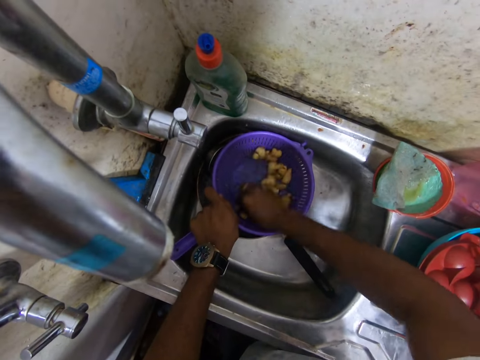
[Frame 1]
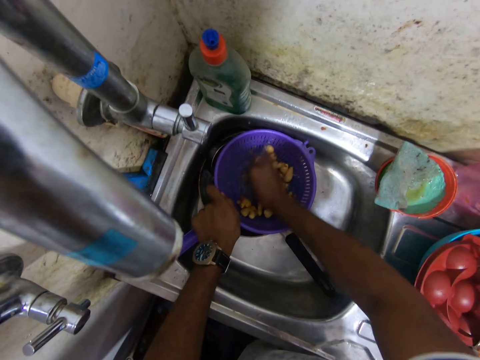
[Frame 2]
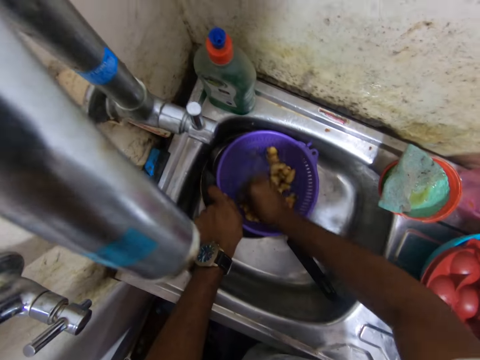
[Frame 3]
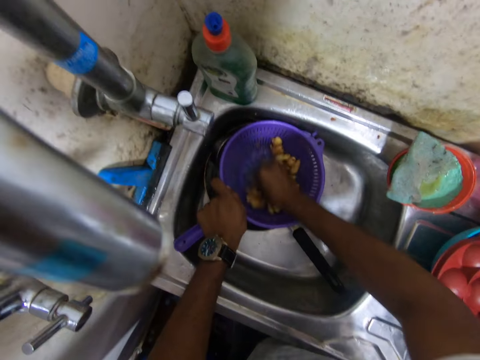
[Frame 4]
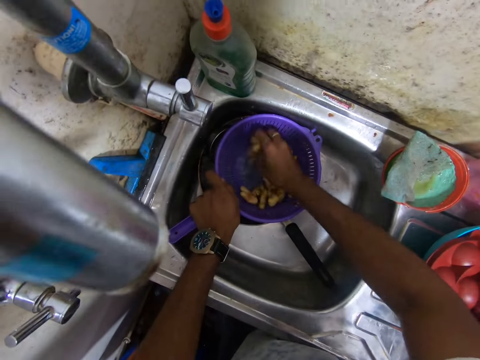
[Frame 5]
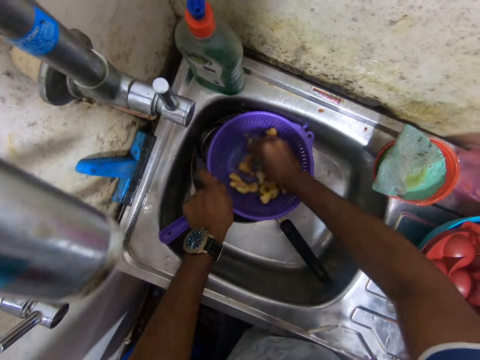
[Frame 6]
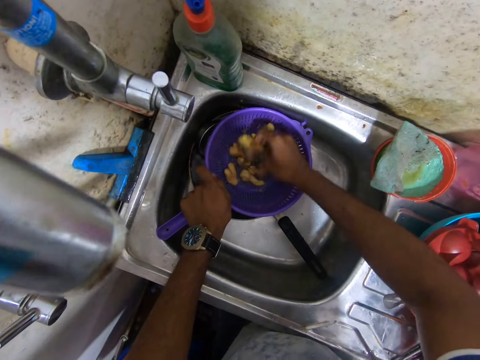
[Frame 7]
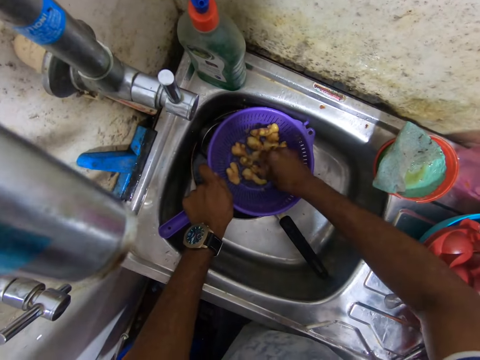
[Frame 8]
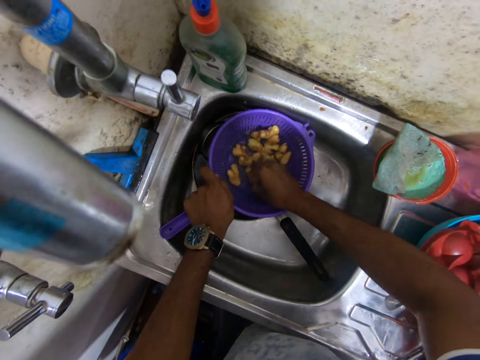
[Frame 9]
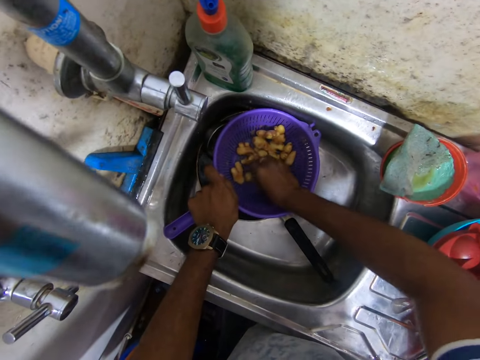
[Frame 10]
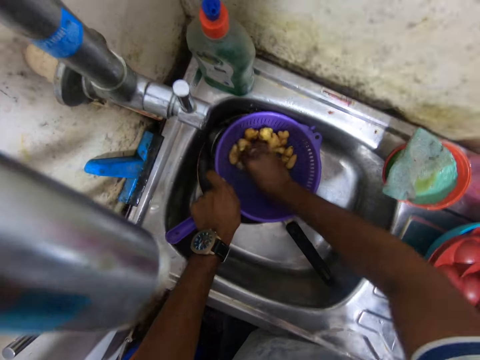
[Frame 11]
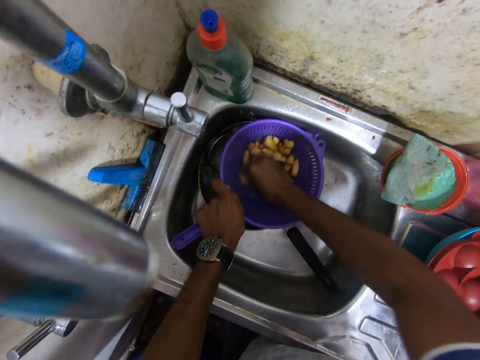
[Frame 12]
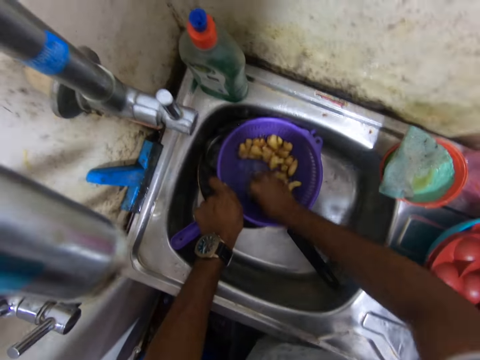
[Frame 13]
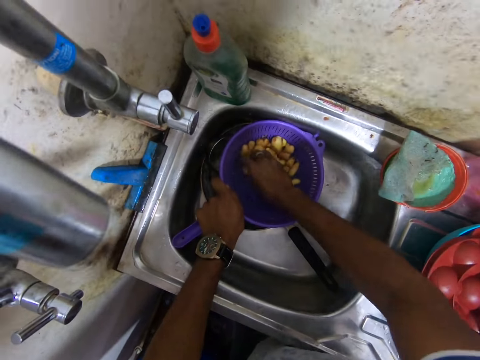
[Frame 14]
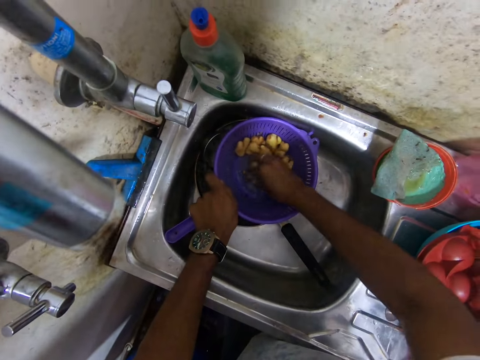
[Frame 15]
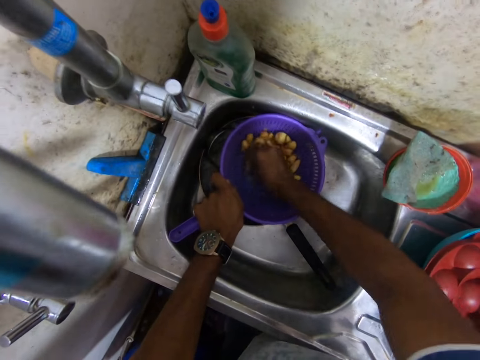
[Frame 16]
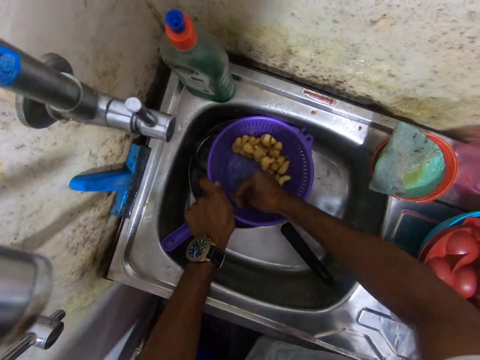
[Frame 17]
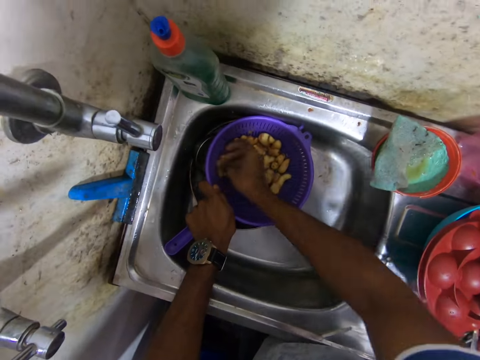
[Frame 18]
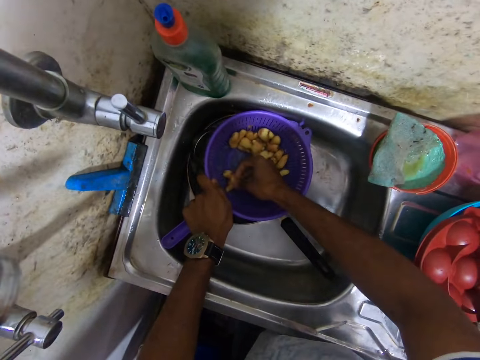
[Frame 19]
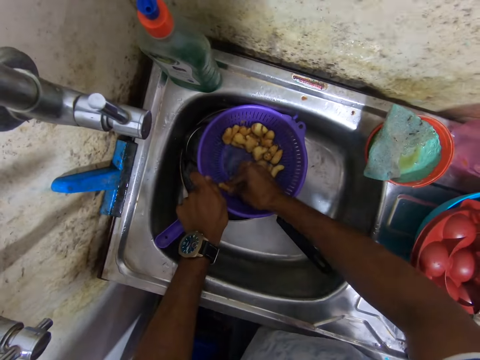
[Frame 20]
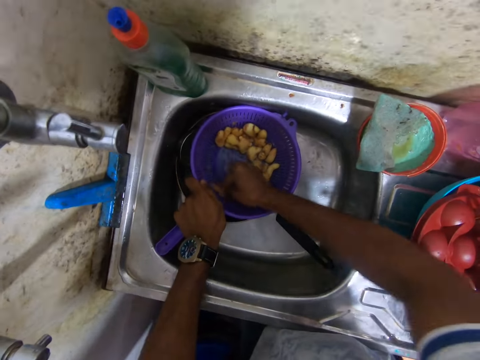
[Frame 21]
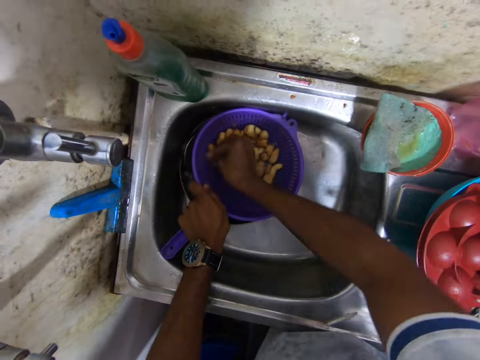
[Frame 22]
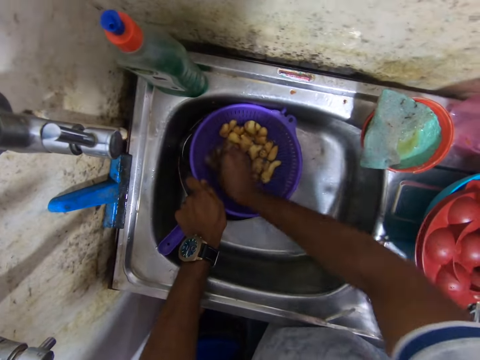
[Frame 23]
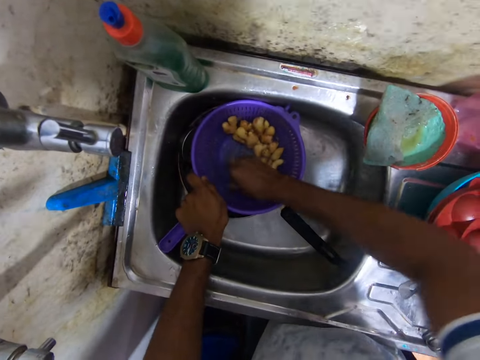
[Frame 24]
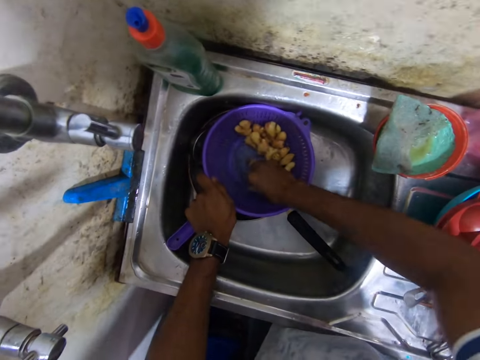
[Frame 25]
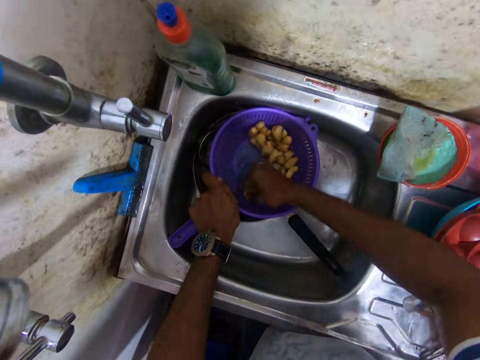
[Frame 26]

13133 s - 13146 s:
The camera wearer shifts gingers in the sieve with his right hand. He scrapes a ginger against the sieve with his right hand.

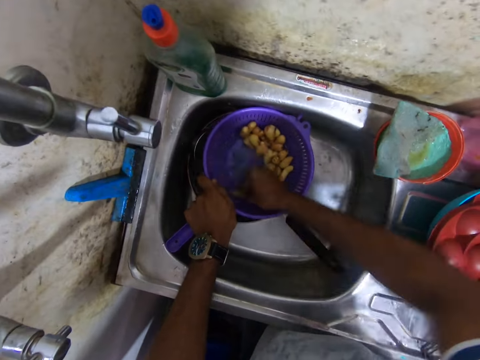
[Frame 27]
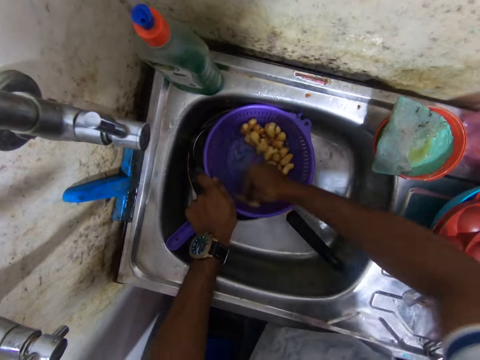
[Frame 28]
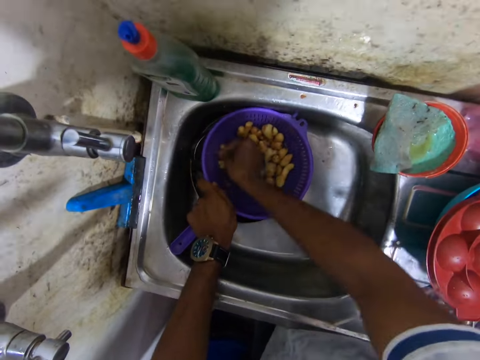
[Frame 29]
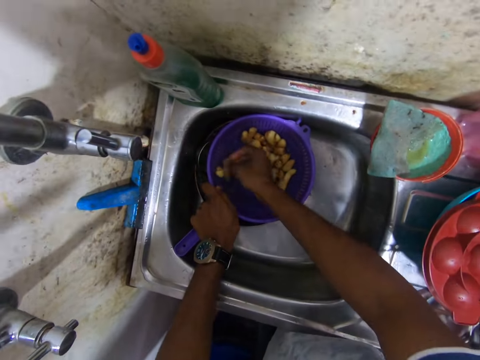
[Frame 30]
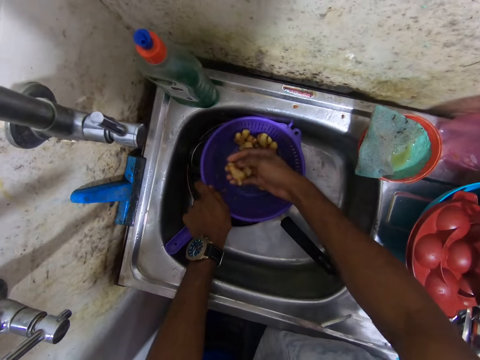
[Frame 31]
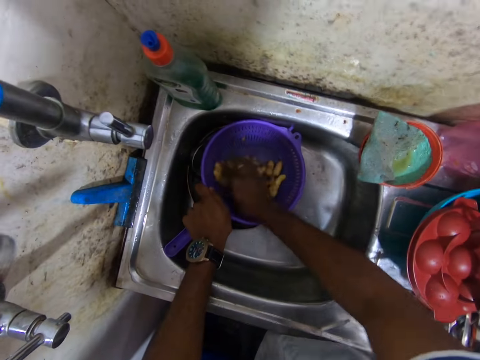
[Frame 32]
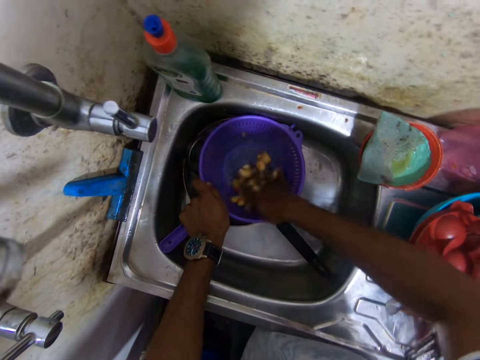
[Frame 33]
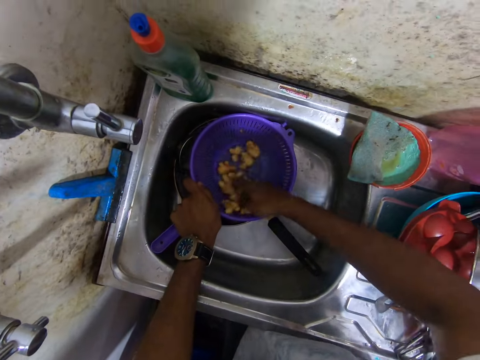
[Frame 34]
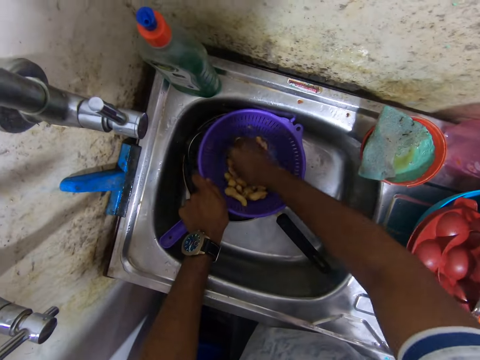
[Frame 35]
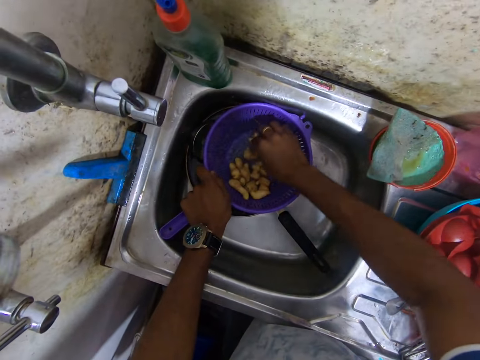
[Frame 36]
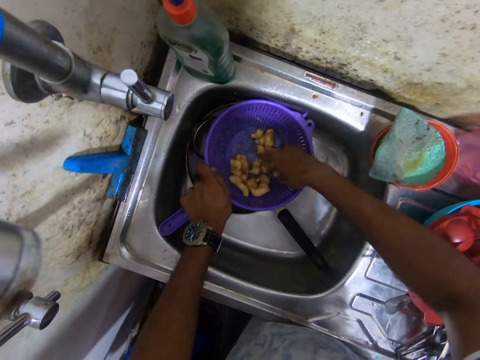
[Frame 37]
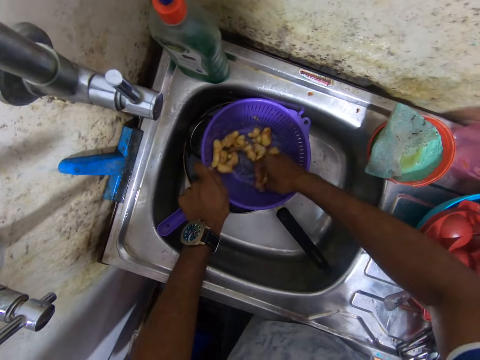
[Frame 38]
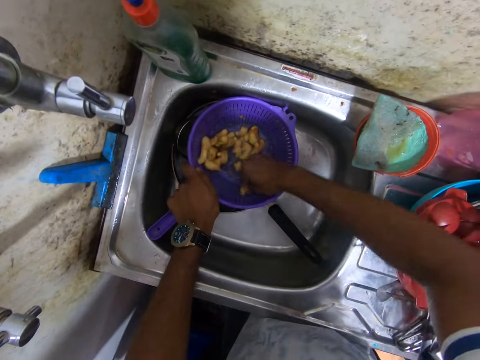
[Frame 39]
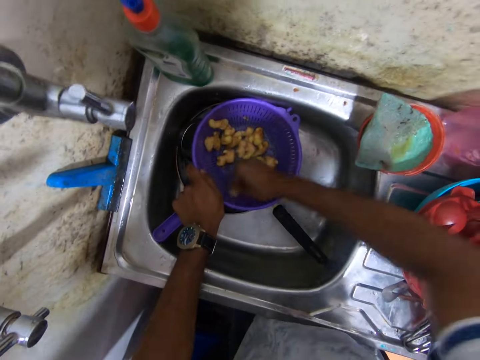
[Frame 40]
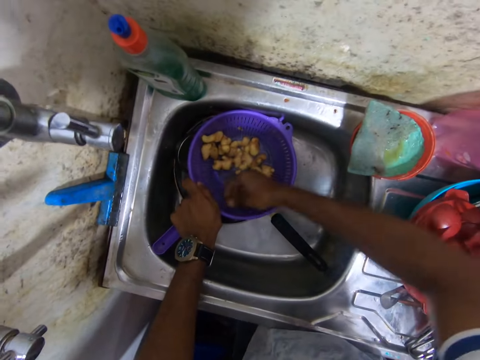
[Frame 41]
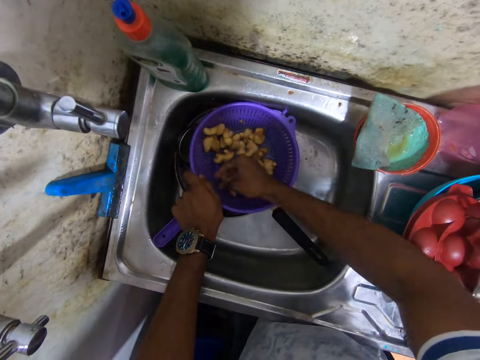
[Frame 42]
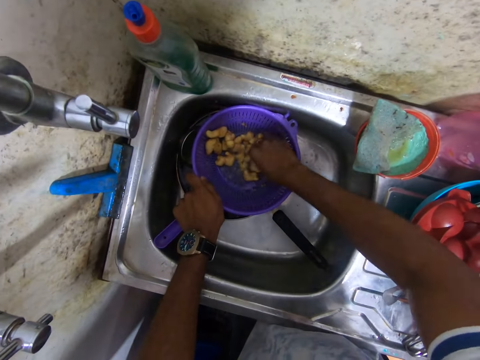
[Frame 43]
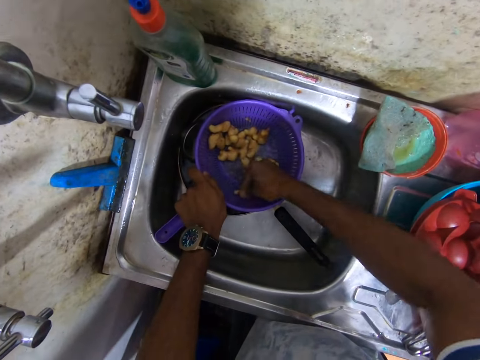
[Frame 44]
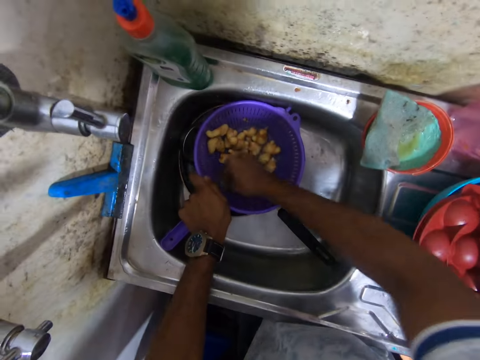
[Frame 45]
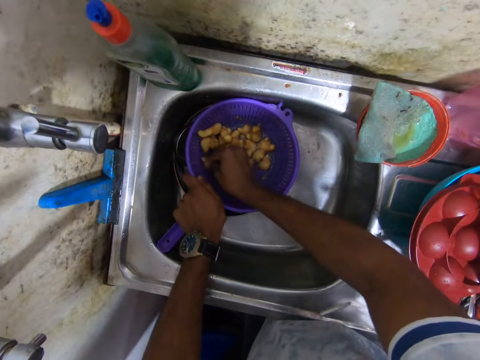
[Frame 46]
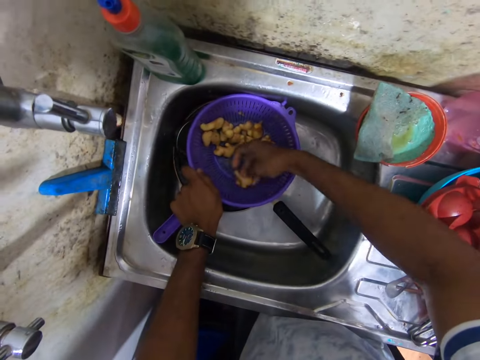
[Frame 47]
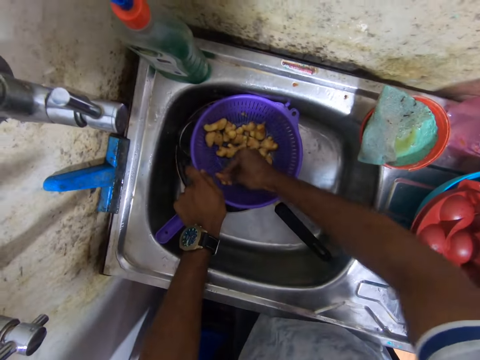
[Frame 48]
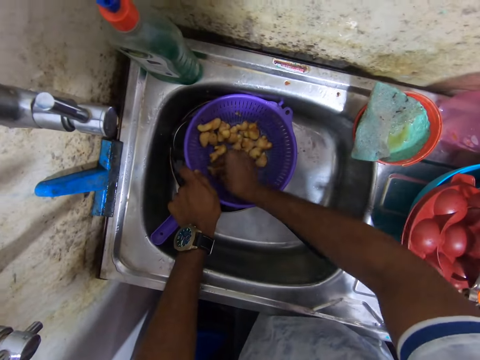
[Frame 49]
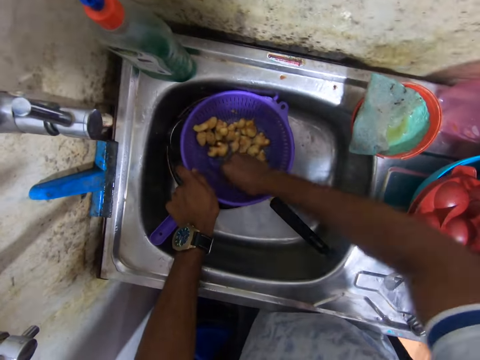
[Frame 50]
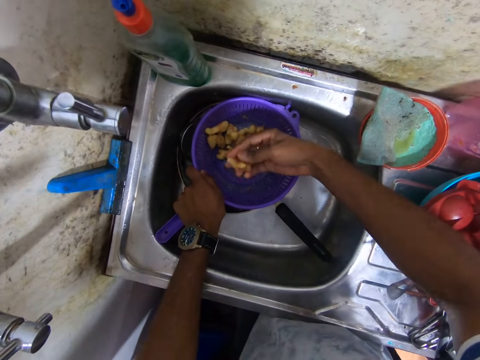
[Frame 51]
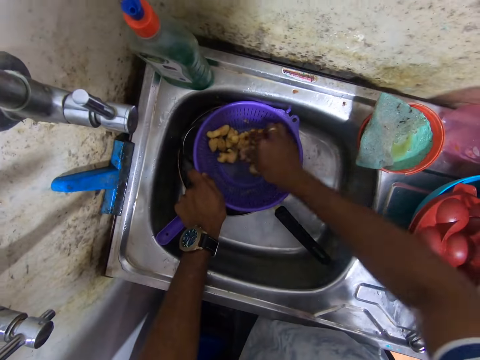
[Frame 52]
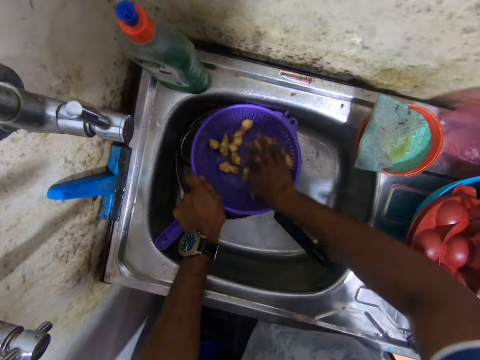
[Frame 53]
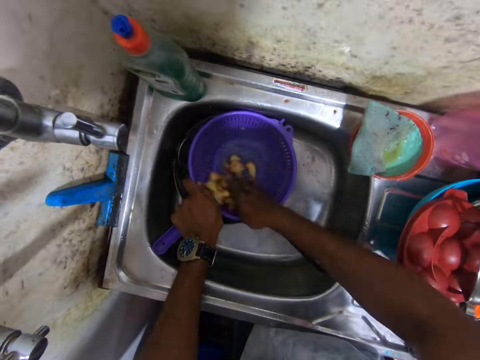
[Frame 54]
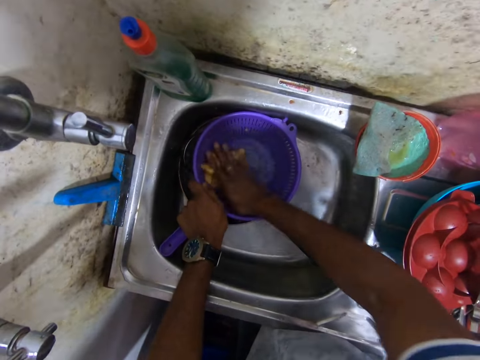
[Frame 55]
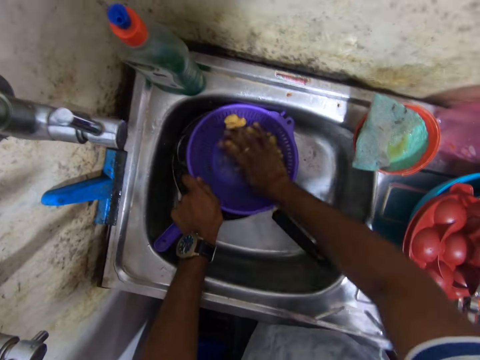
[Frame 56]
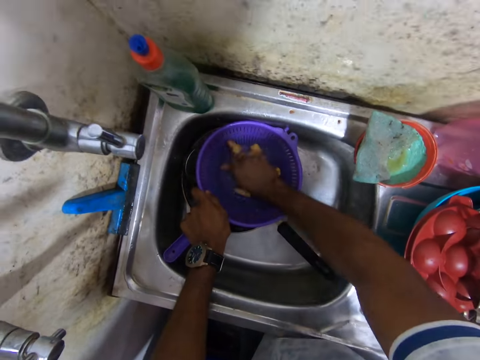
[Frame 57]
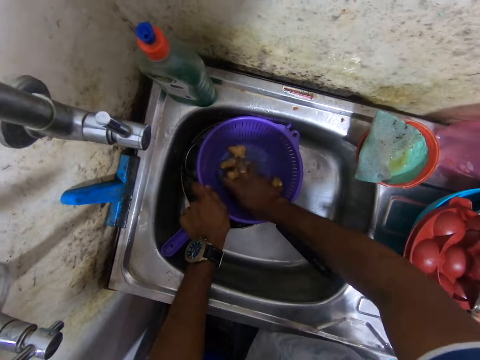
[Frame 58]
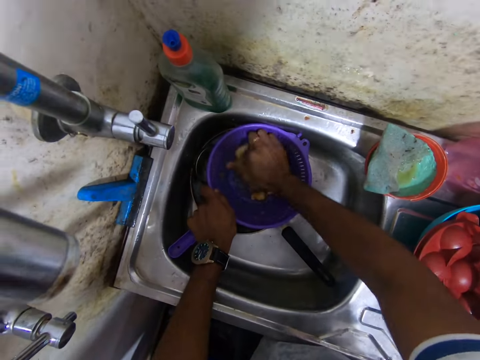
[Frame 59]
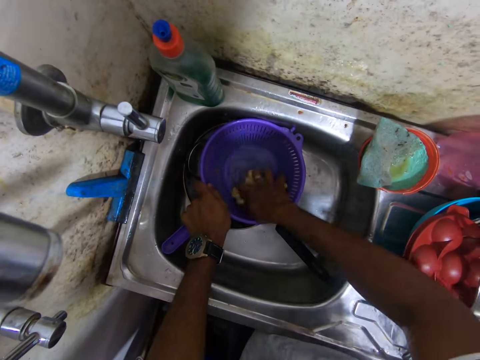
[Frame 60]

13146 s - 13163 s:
The camera wearer rinses the gingers in the sieve with his right hand. He picks a piece of ginger from the sieve with his right hand. He scrapes the ginger against the sieve with his right hand. He rinses the gingers in the sieve with his right hand.
